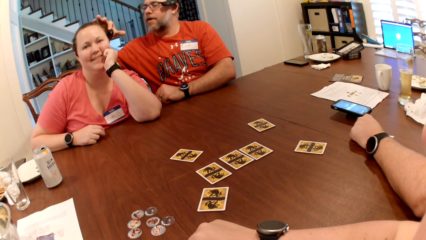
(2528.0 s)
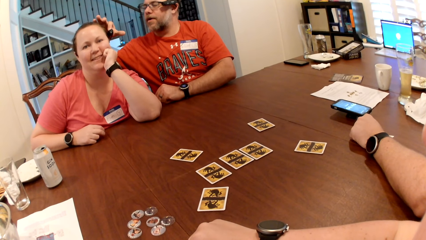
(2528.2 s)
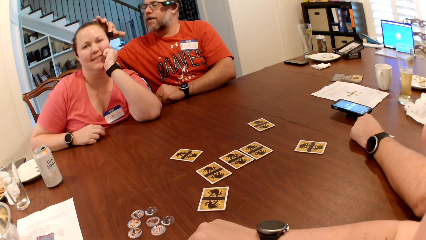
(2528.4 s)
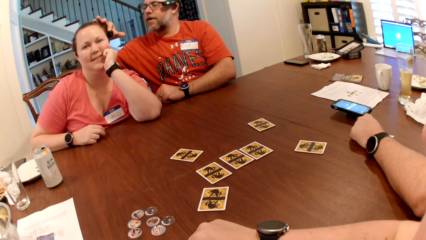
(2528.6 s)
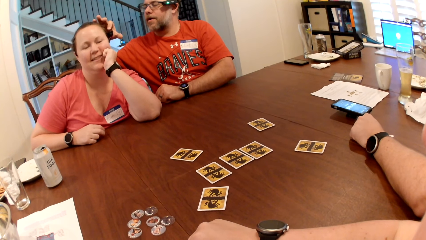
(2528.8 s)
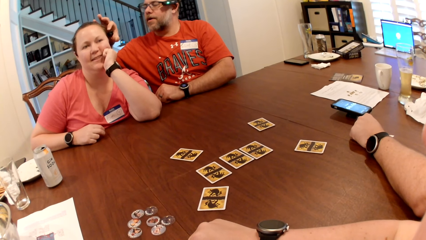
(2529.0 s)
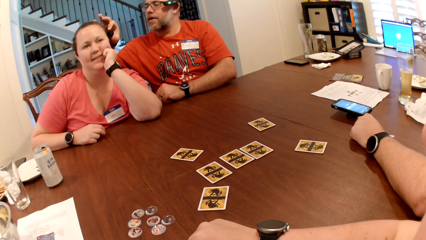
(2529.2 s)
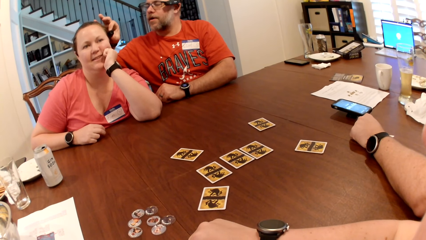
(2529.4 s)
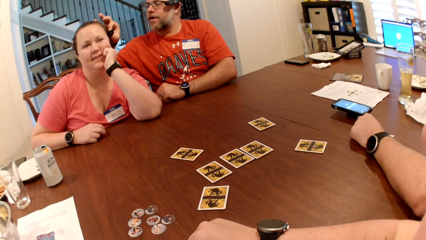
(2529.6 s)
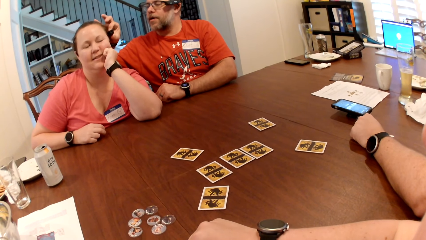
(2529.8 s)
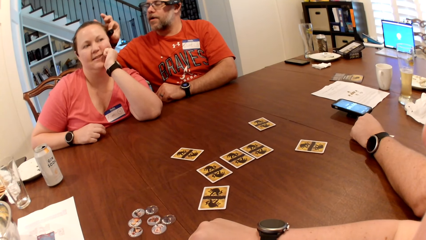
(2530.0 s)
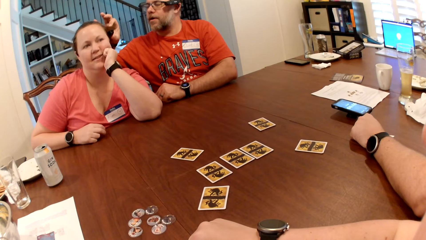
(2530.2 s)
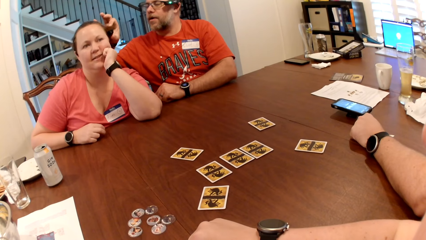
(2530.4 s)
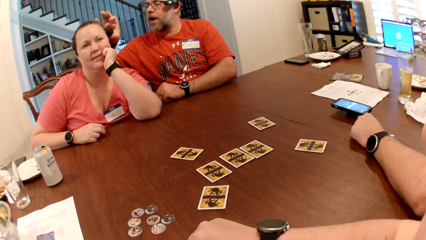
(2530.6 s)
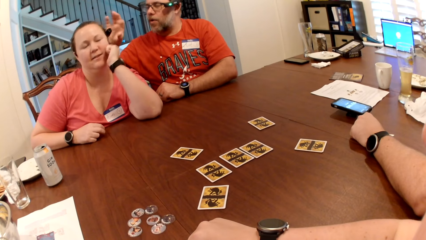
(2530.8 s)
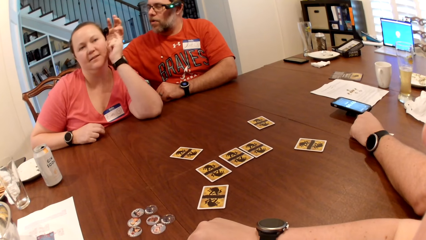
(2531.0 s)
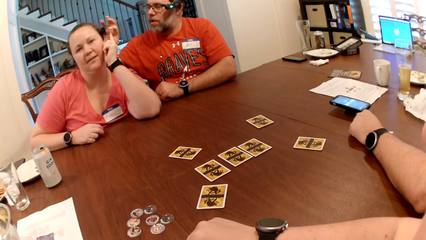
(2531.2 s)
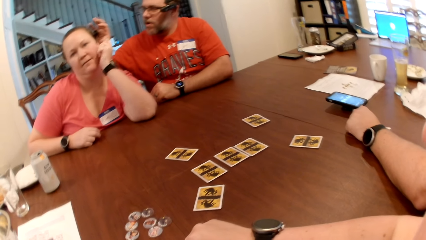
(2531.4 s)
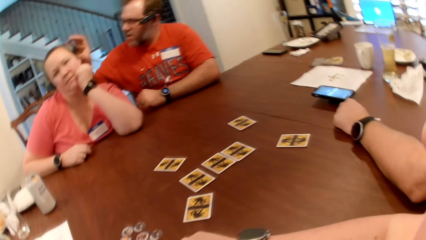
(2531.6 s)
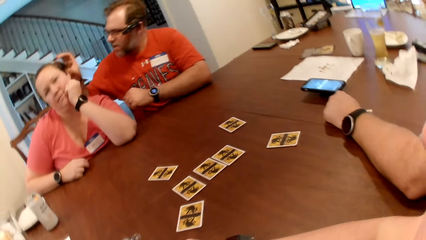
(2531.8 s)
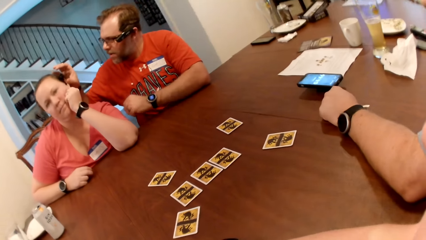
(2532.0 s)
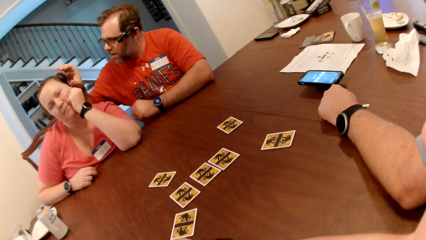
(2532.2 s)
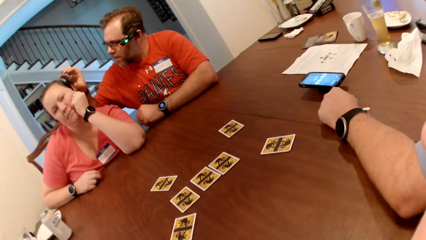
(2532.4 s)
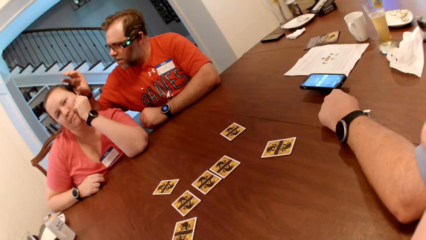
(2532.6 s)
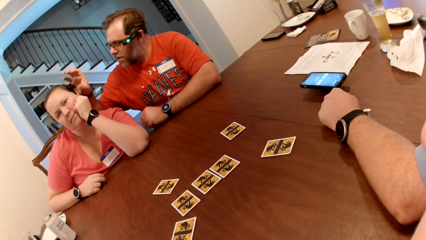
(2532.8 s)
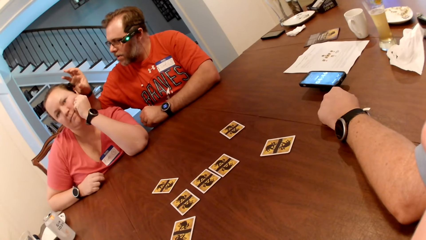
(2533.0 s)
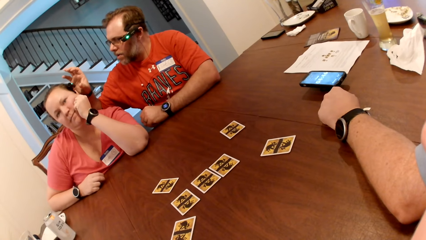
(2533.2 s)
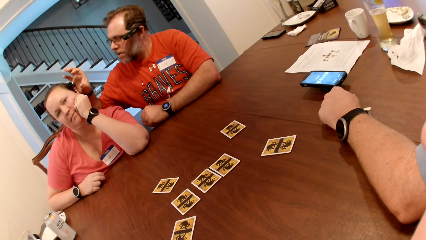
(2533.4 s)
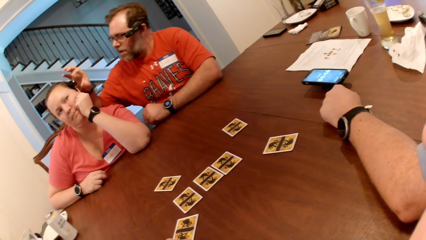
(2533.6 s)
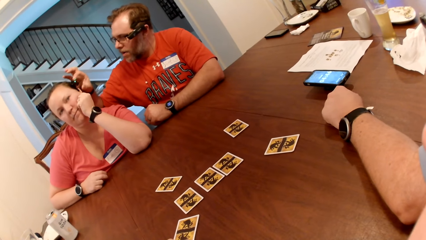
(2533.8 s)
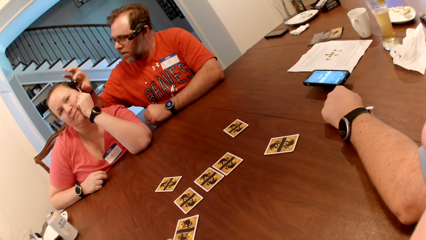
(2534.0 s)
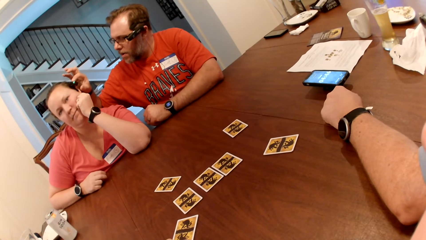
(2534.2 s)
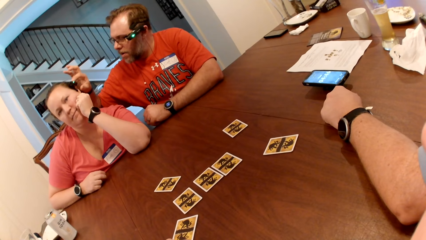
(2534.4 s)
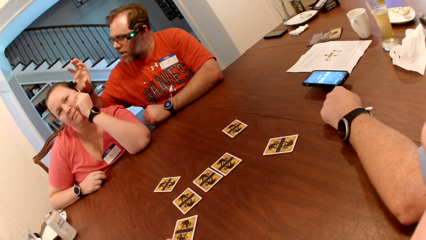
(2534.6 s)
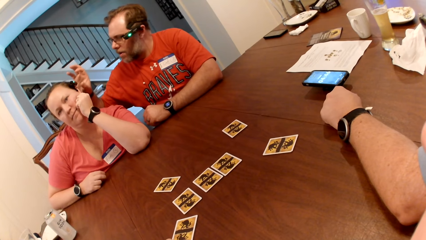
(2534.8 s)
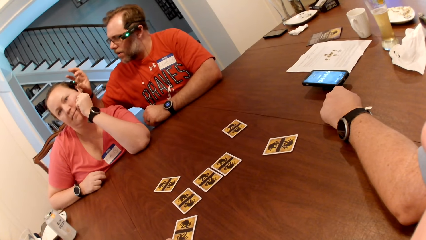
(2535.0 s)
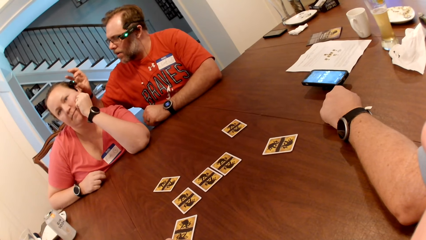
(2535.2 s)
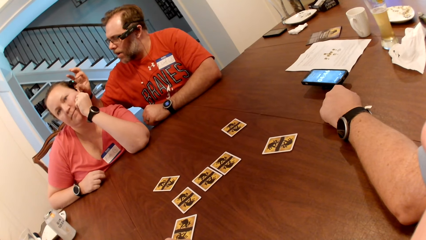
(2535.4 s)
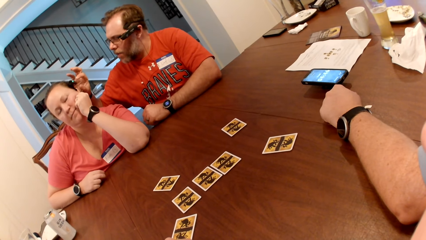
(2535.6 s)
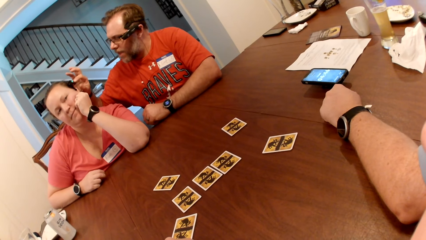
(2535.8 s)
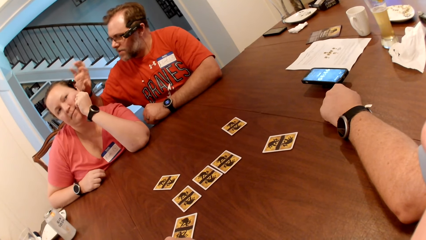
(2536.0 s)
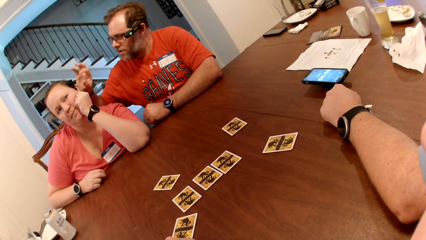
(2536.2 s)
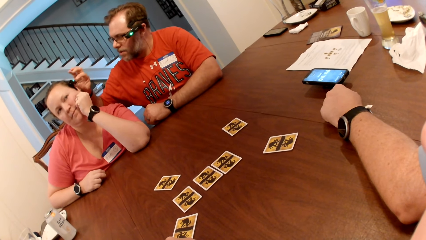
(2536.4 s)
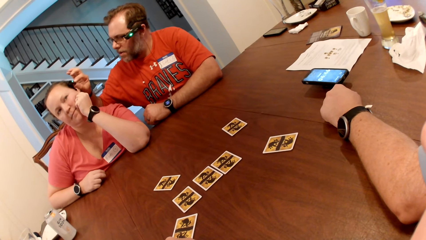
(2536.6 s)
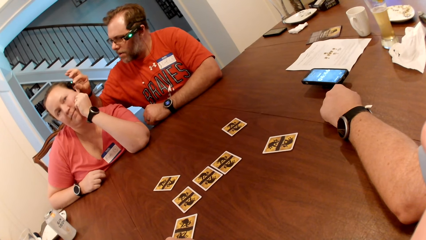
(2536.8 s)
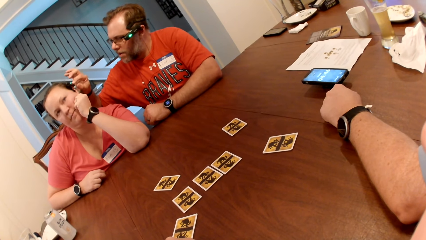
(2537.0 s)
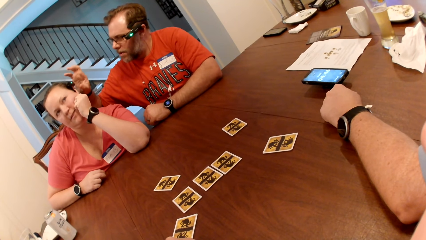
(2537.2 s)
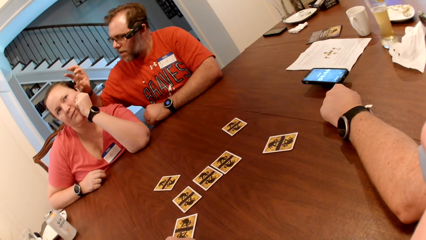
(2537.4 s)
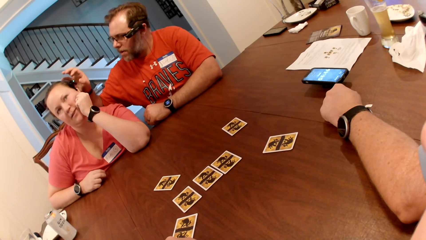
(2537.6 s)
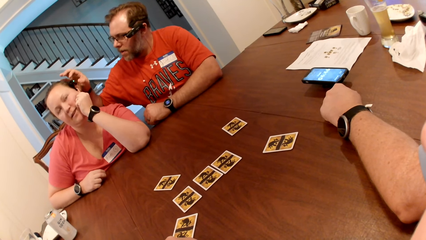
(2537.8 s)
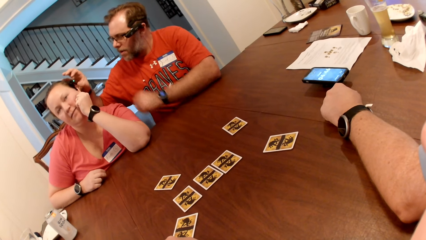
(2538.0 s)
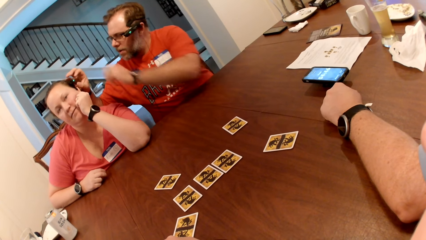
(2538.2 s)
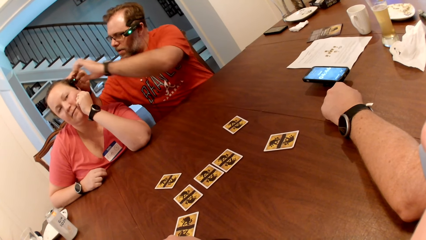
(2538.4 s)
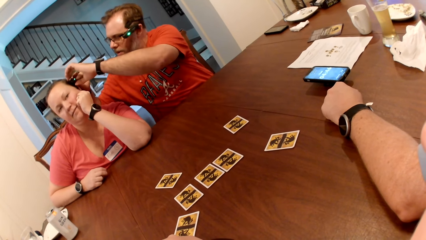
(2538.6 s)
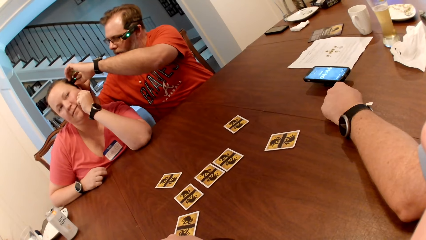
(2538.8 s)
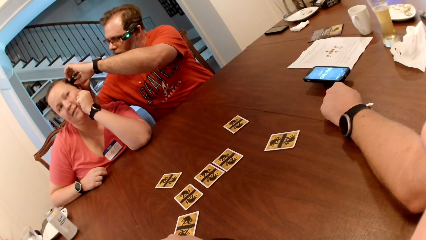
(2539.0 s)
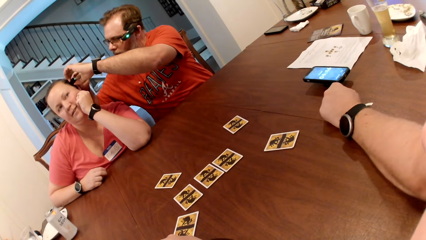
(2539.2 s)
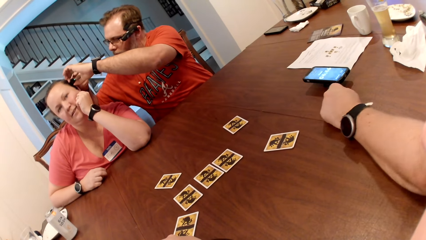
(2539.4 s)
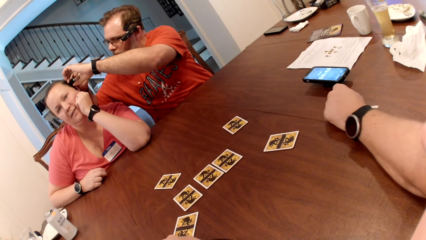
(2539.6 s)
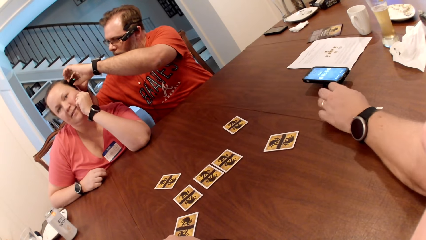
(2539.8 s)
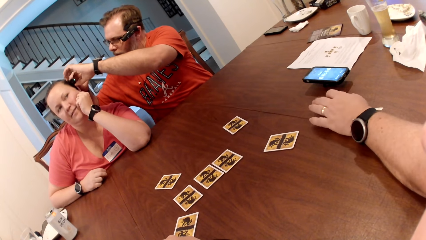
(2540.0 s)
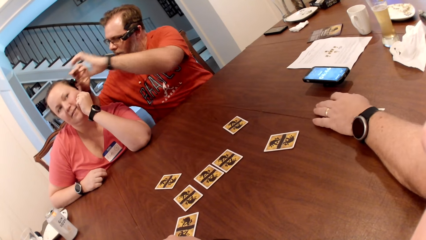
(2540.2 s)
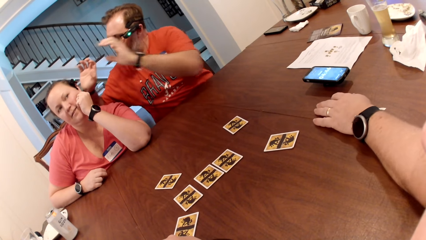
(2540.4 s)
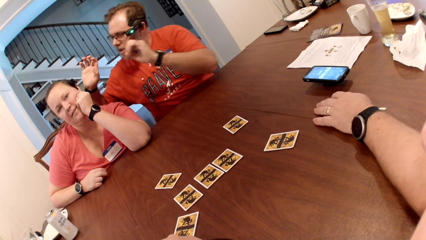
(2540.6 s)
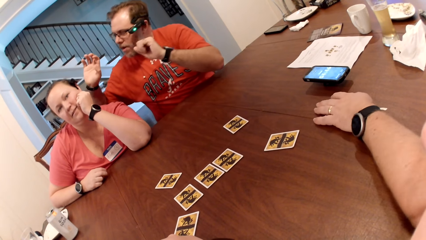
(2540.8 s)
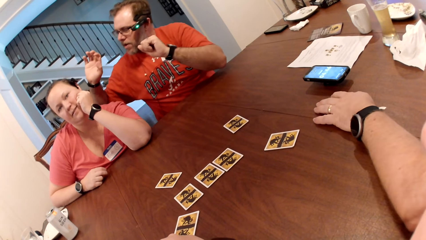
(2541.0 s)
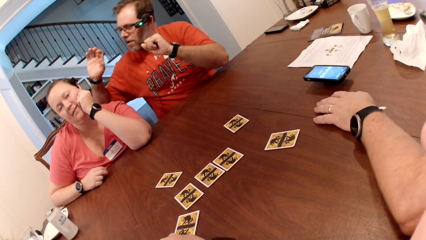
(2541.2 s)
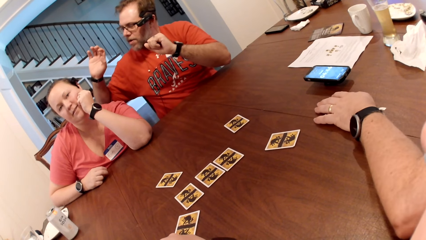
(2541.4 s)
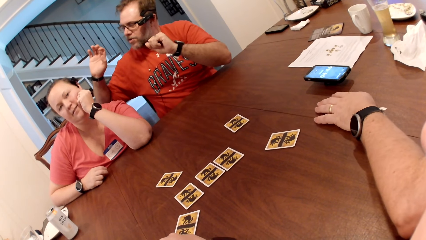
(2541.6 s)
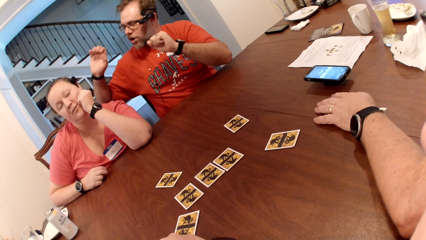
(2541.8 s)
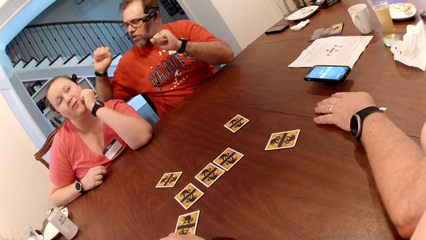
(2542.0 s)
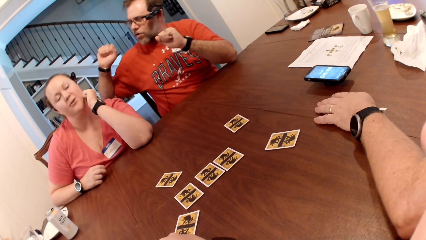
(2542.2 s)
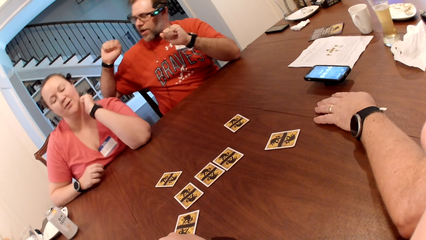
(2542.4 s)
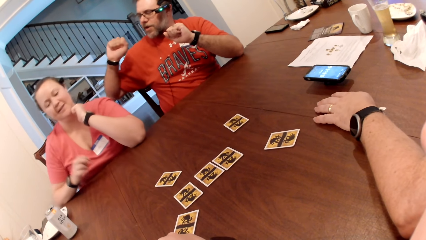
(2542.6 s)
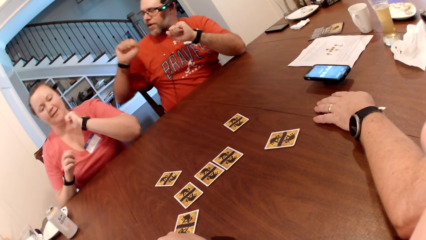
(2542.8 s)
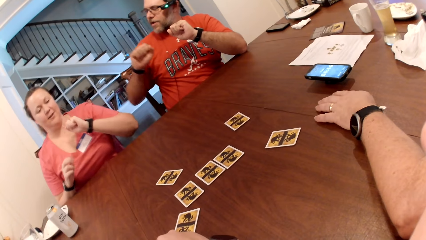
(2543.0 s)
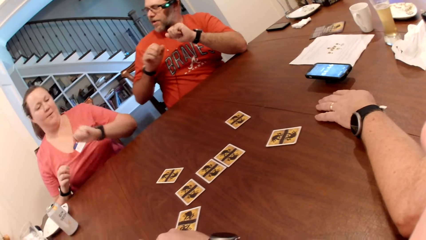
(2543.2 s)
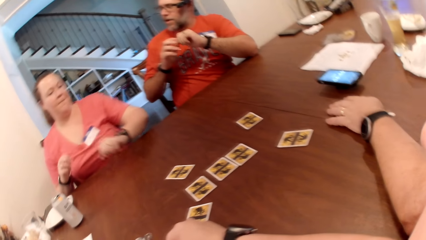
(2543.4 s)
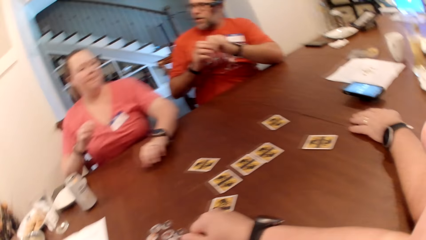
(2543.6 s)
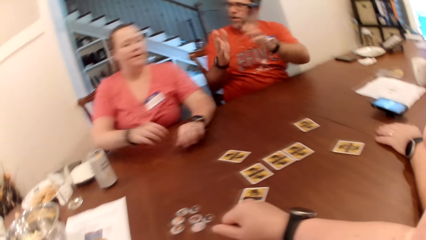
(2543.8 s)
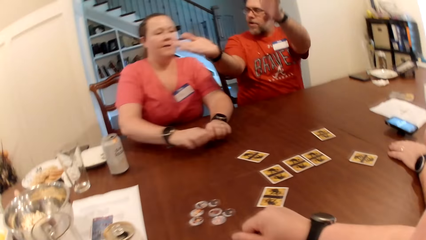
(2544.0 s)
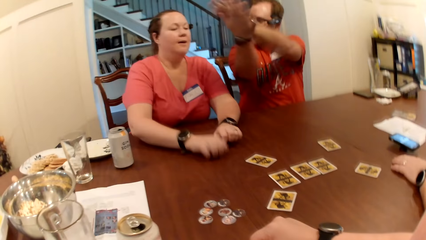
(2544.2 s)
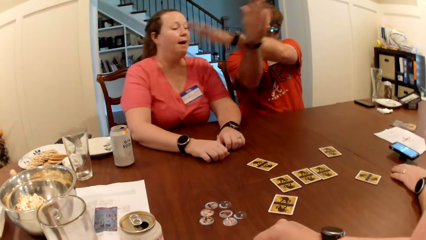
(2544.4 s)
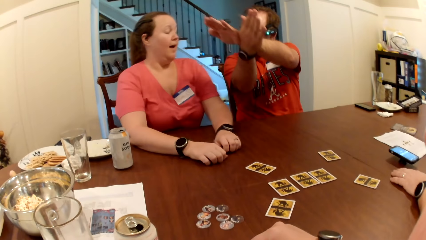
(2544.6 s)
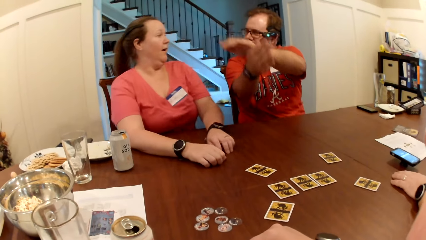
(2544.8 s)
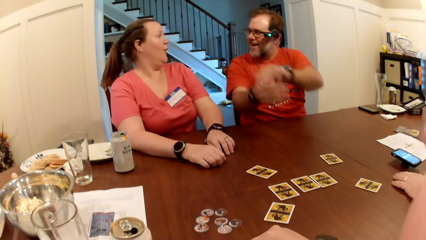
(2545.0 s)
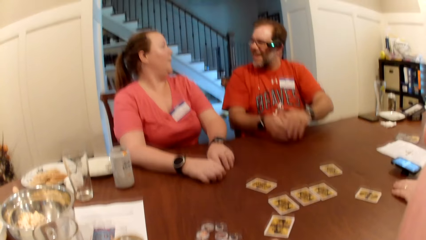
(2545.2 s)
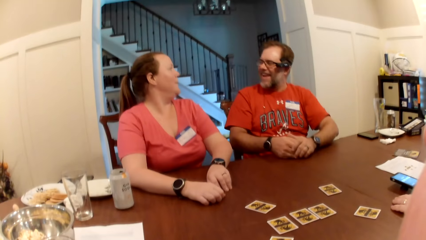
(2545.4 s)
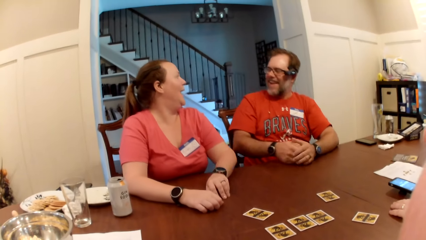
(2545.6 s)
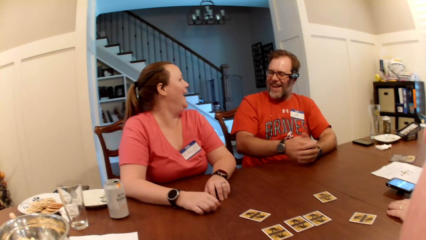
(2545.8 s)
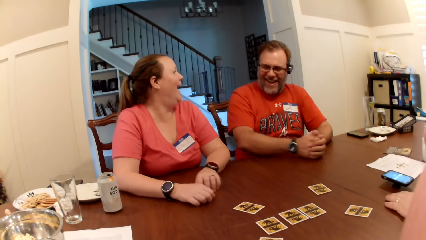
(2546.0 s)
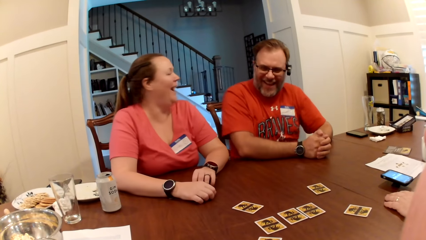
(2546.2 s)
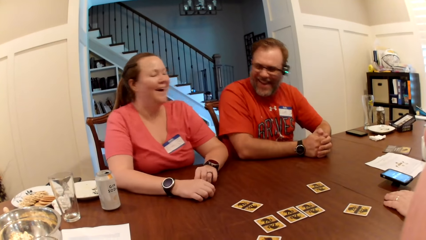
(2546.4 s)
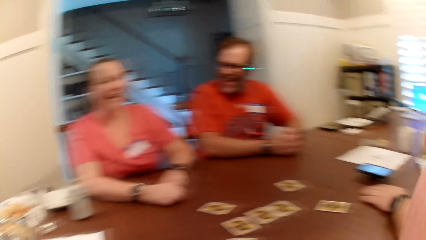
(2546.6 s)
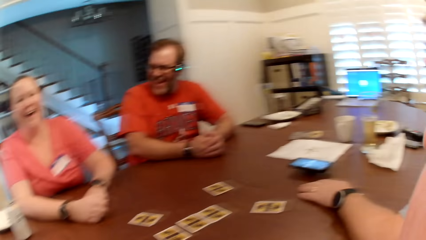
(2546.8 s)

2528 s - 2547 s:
A man adjusts the microphone in the woman's ear with his hands. The man removes his hands from the microphone in the woman's ear. The man claps his hands in front of the woman's face.
